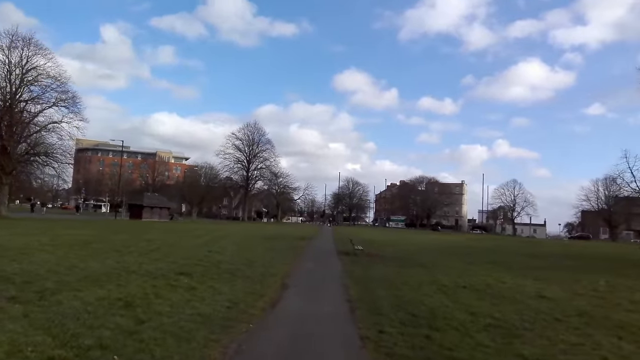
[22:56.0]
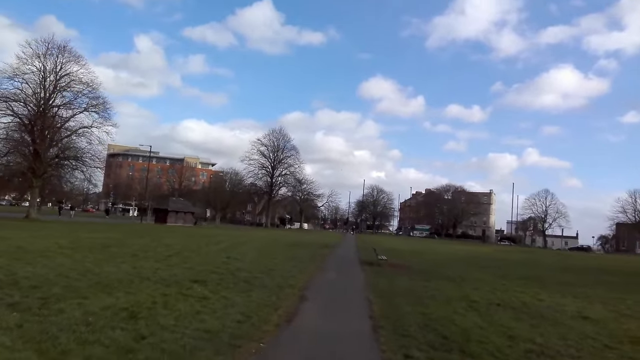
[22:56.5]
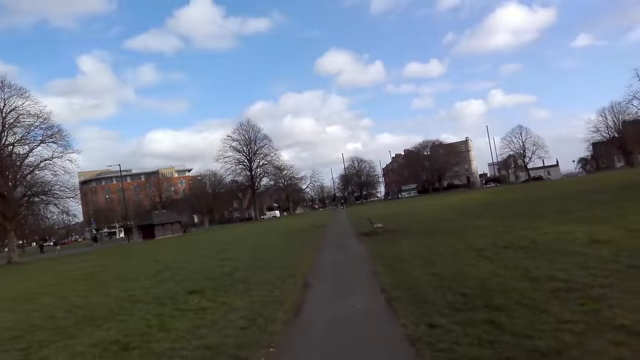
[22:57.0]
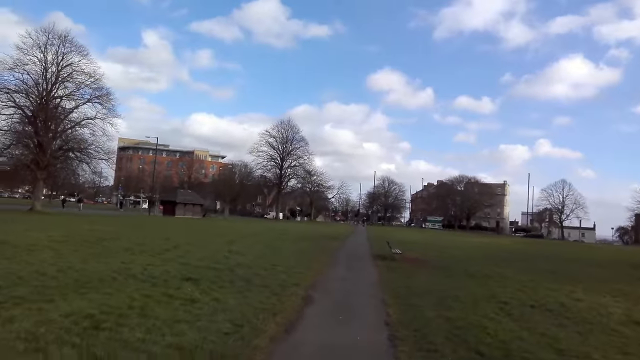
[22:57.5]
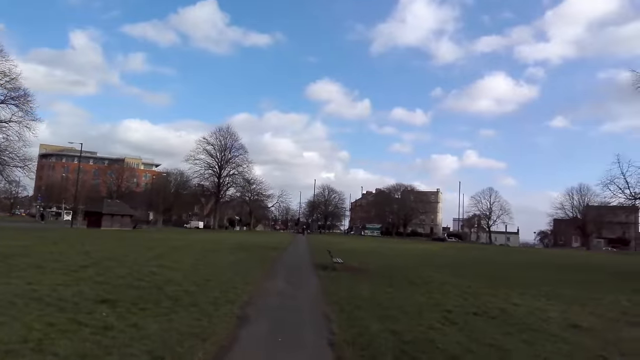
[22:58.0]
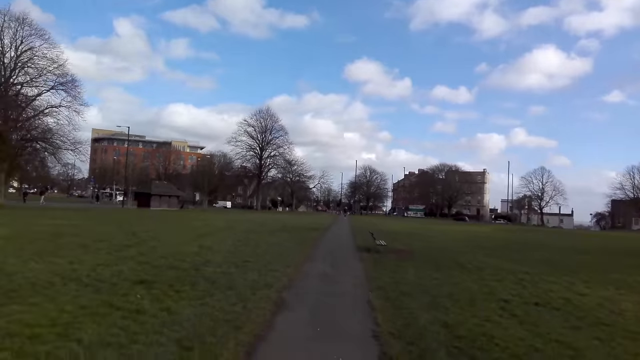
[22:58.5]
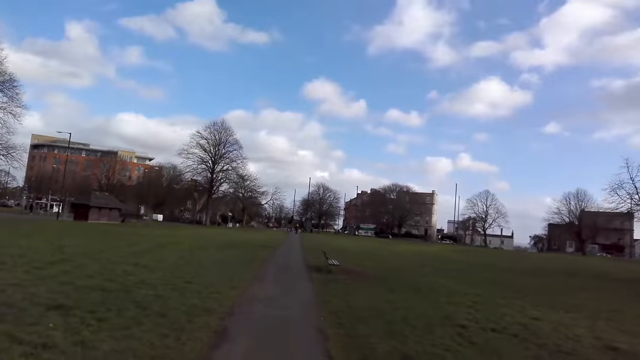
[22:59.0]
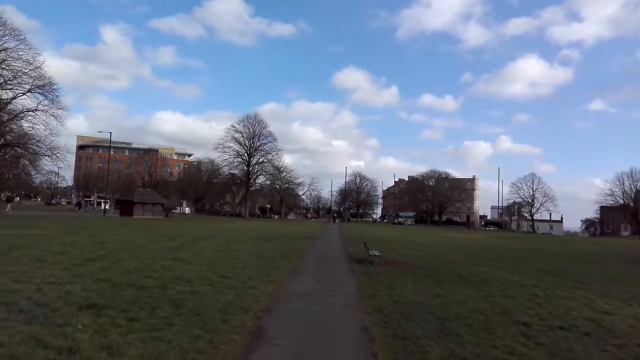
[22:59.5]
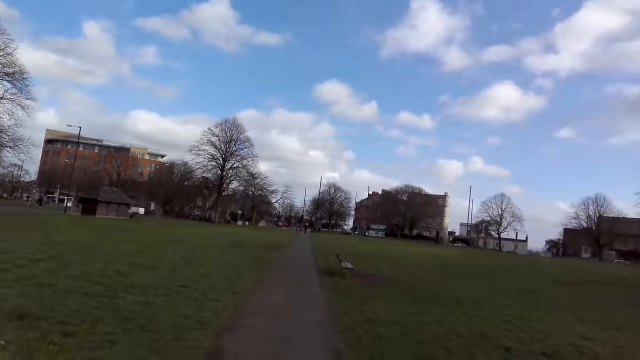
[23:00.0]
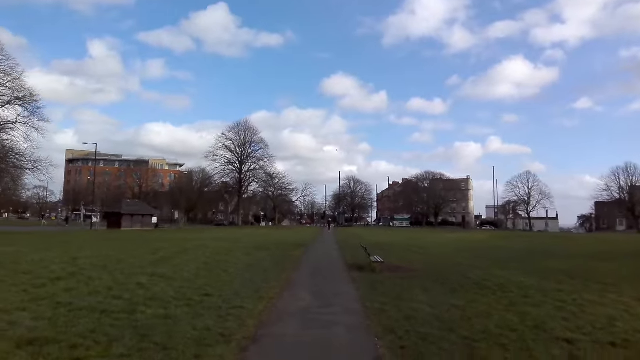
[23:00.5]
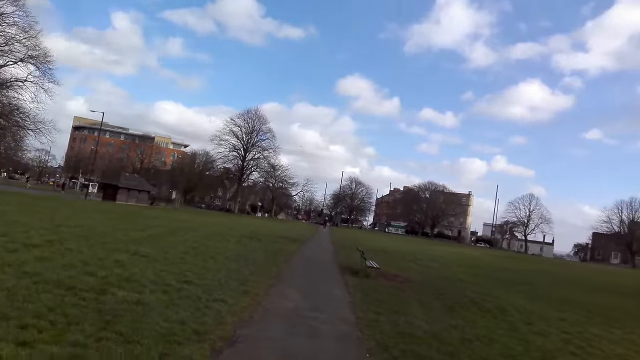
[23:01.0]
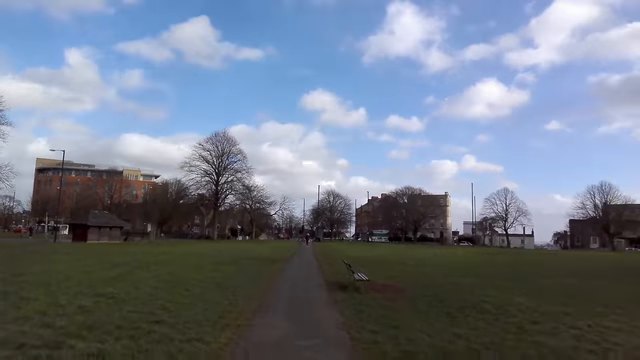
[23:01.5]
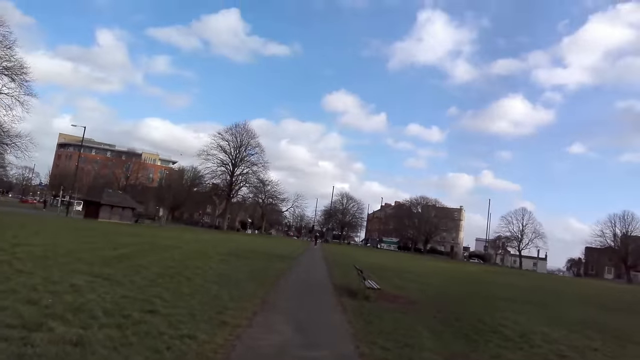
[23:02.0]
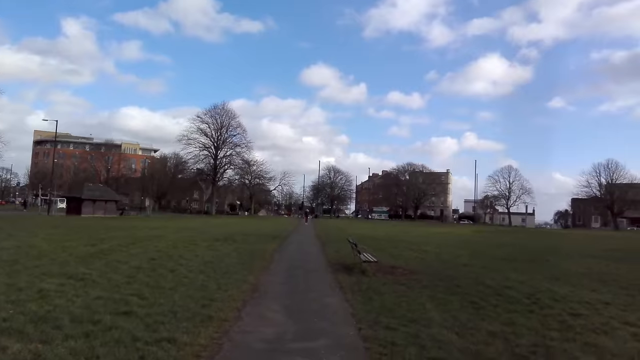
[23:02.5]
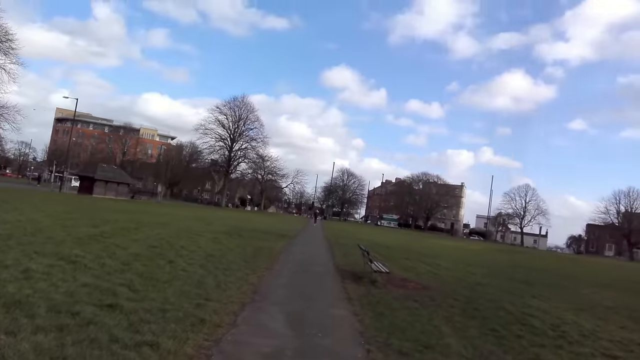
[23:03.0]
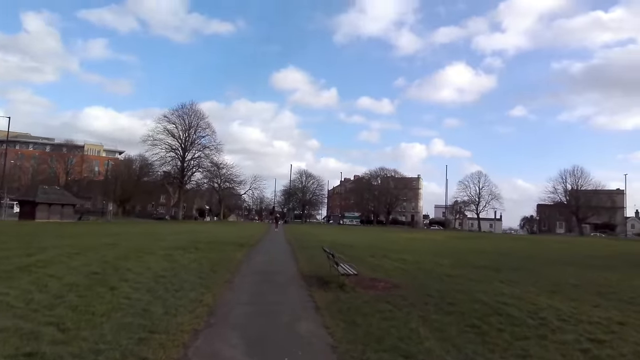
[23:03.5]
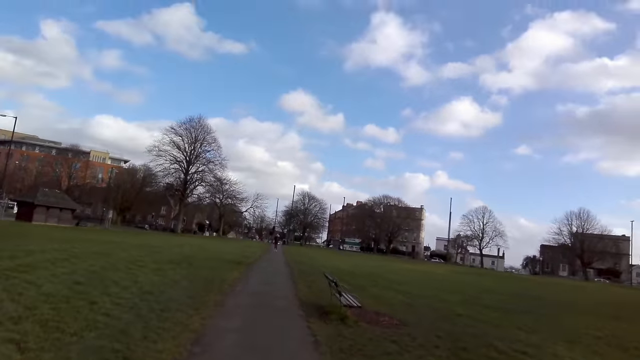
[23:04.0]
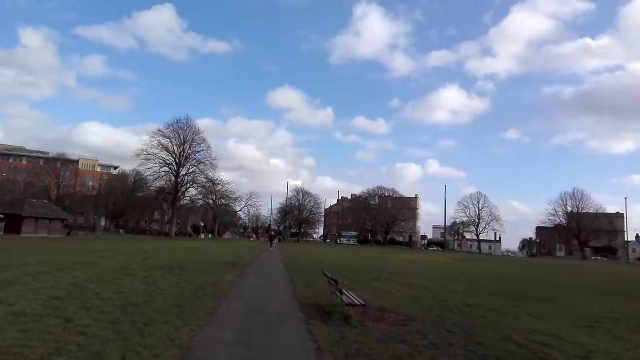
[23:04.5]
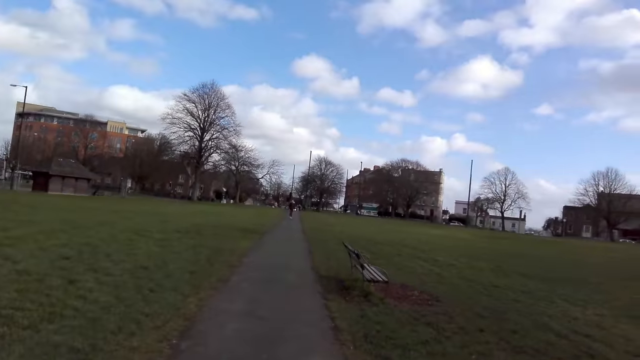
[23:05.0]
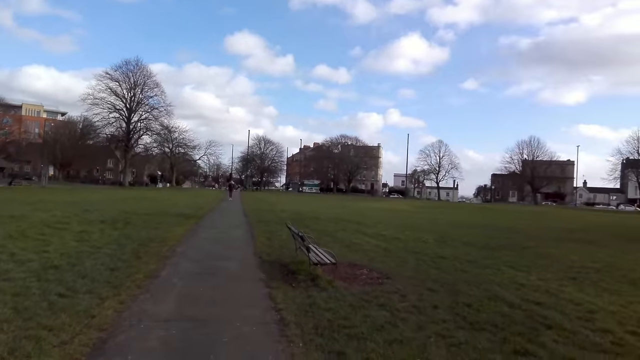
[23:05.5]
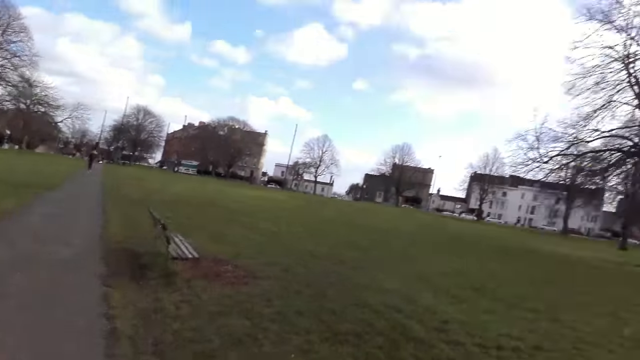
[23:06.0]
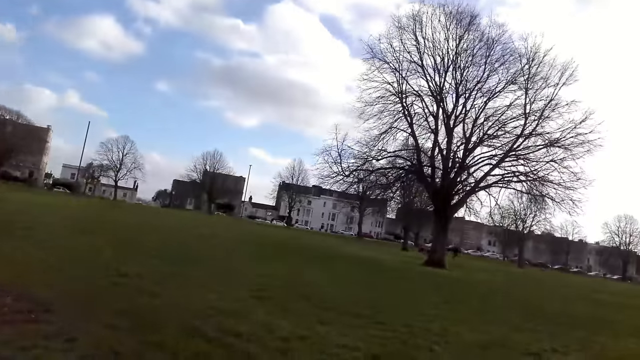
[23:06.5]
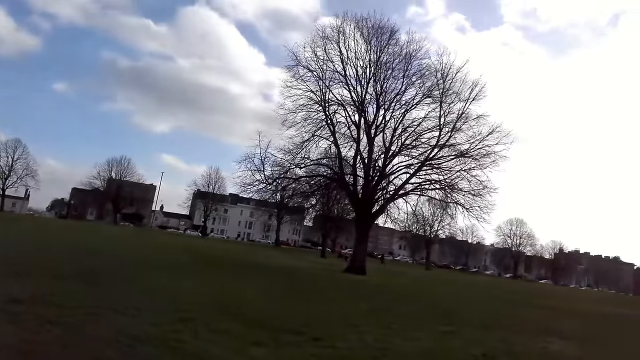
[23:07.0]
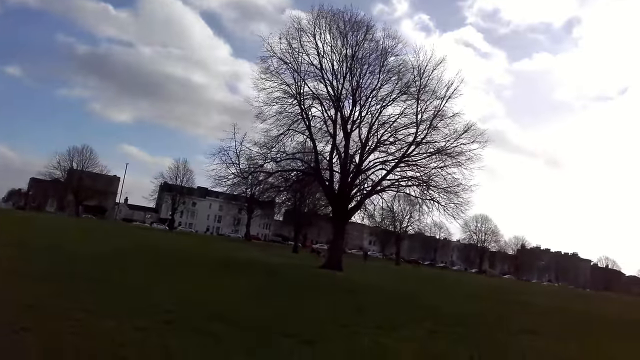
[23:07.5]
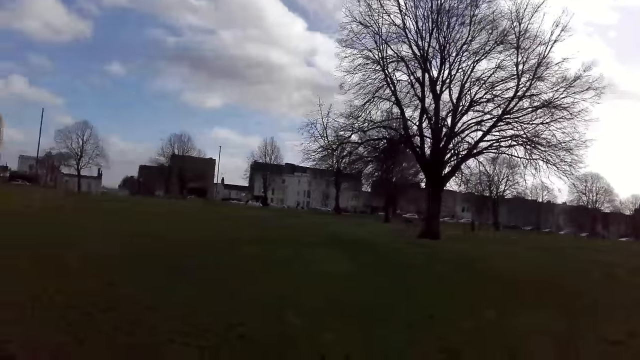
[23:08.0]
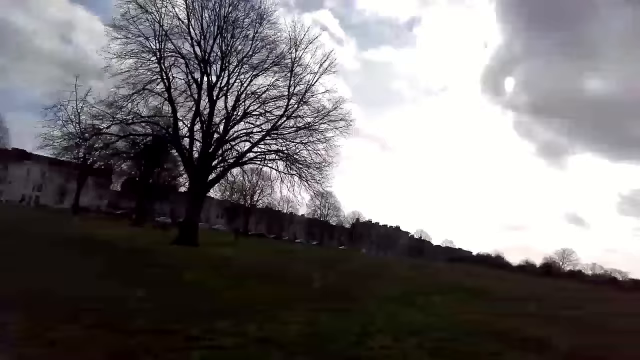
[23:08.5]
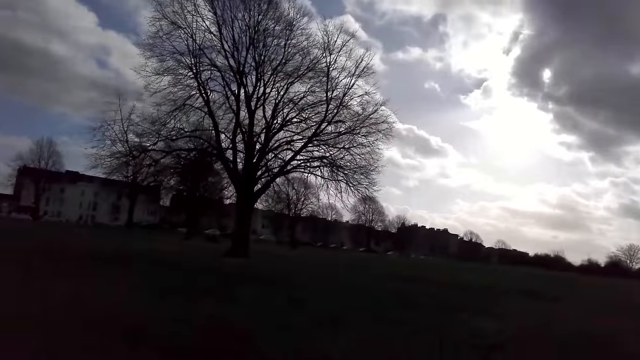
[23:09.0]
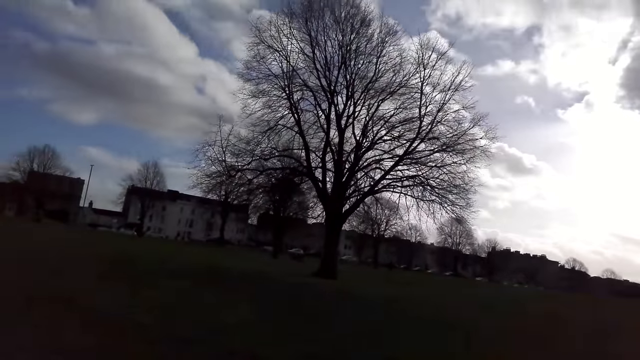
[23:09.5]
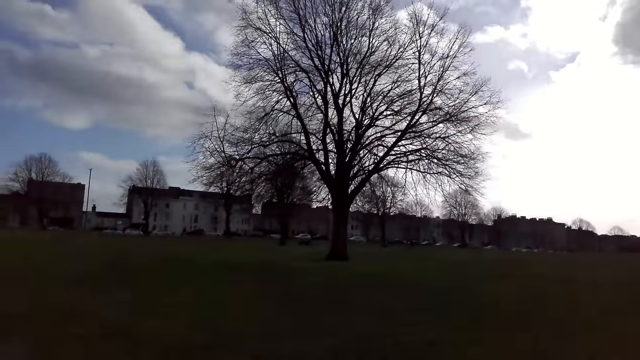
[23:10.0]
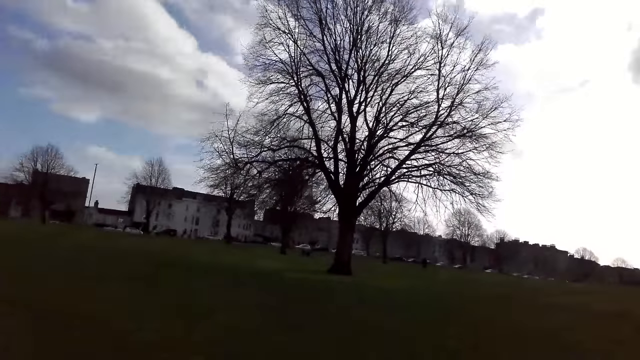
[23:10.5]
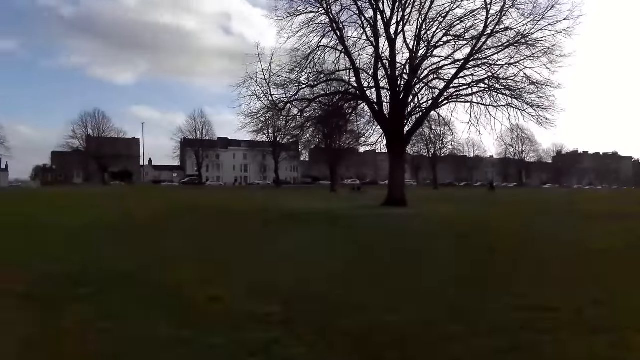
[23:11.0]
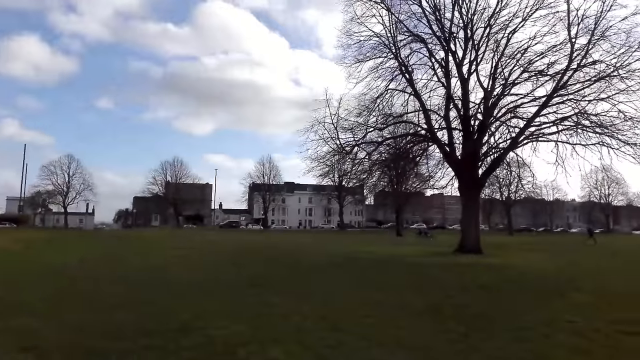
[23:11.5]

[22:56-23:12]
The camera wearer jogs along a lawn.

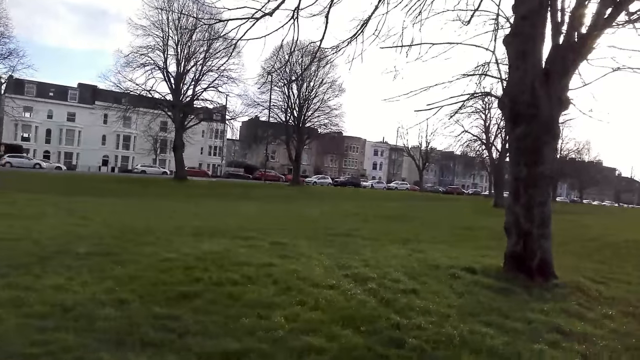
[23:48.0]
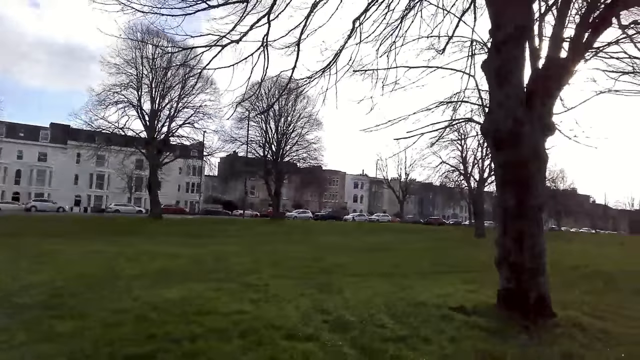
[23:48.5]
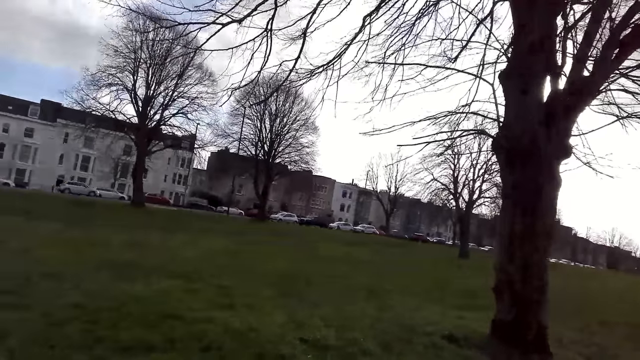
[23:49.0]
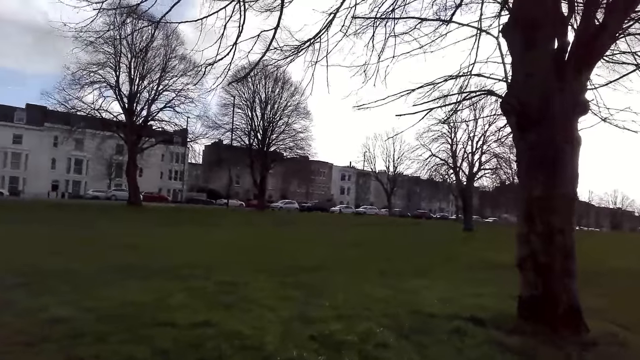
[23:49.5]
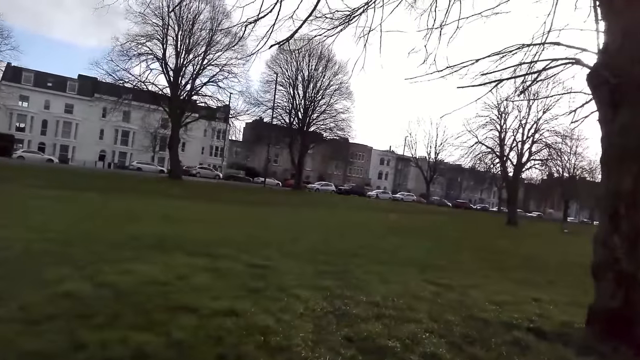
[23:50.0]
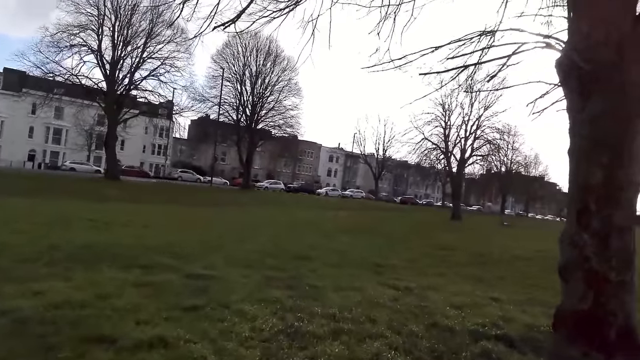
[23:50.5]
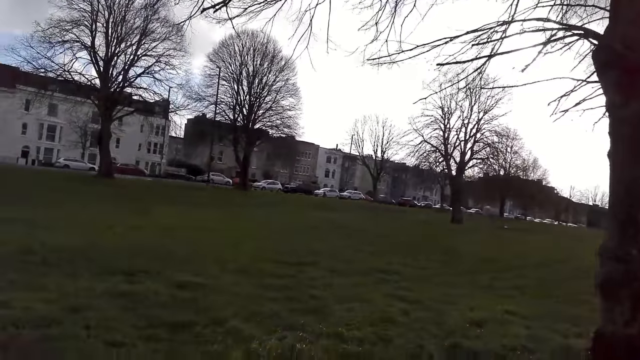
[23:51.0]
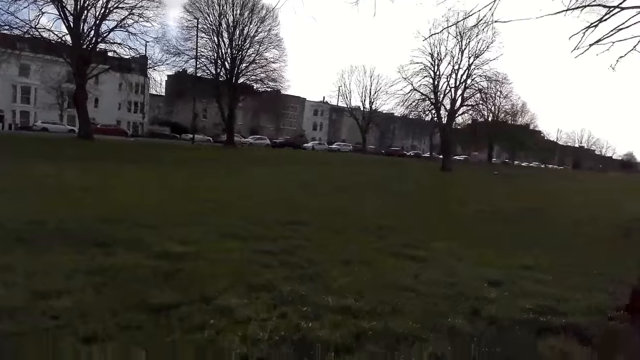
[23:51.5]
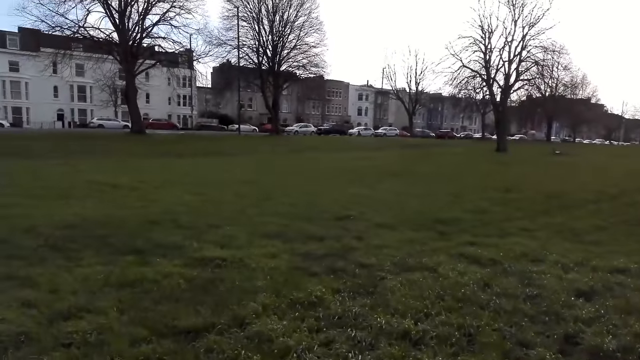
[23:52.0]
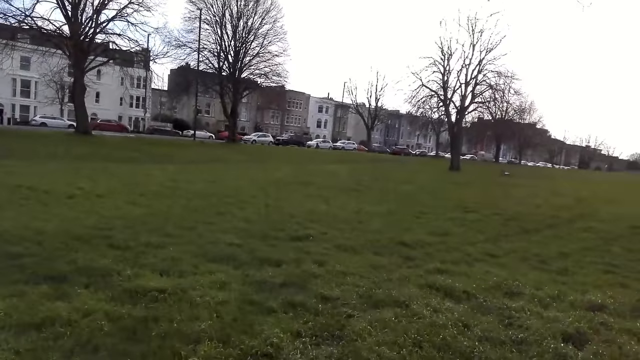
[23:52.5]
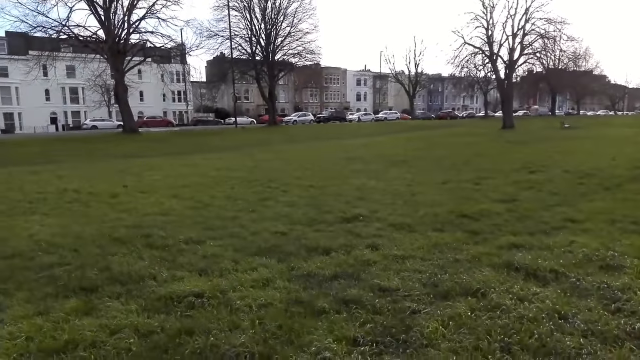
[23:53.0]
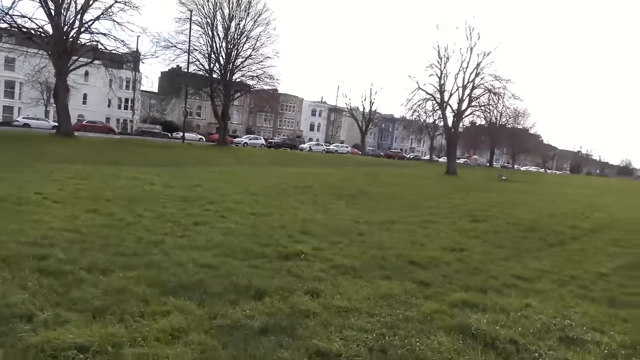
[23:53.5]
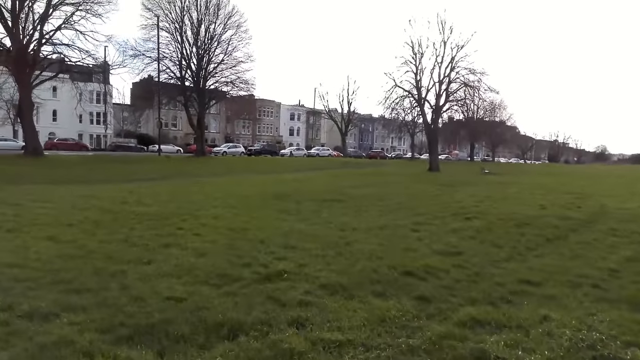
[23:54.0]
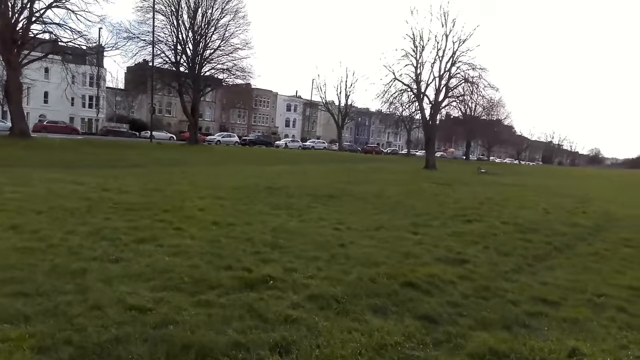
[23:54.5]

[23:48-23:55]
The camera wearer jogs past a tree along the lawn.
